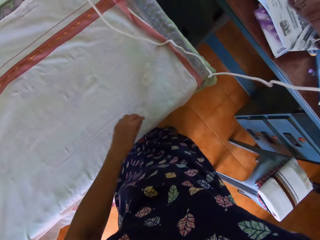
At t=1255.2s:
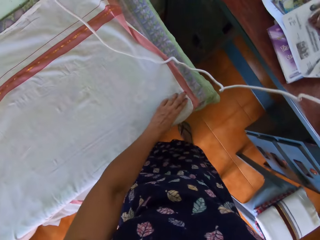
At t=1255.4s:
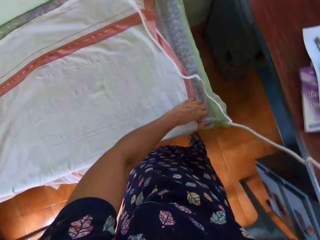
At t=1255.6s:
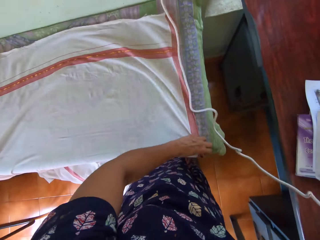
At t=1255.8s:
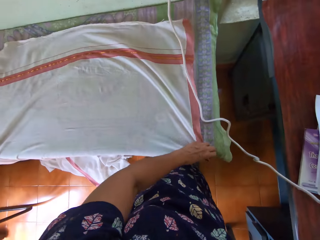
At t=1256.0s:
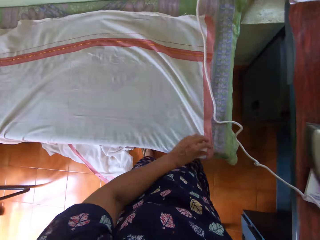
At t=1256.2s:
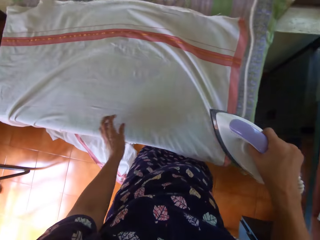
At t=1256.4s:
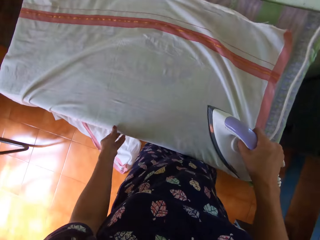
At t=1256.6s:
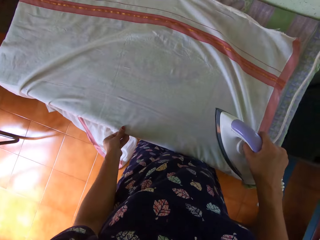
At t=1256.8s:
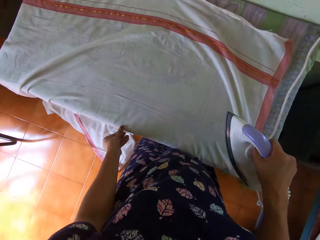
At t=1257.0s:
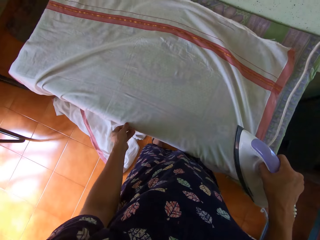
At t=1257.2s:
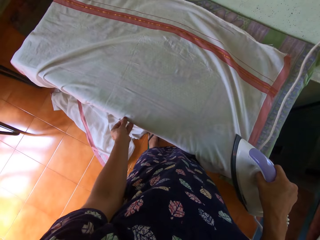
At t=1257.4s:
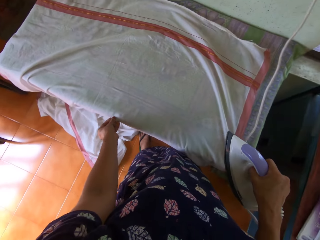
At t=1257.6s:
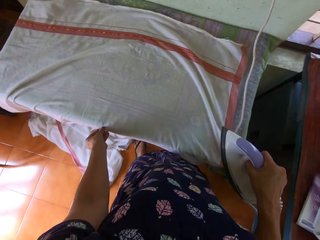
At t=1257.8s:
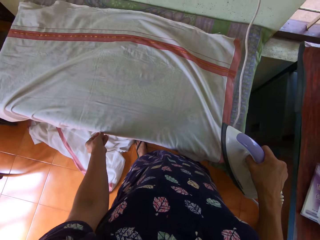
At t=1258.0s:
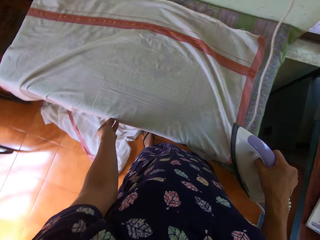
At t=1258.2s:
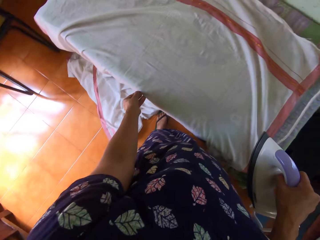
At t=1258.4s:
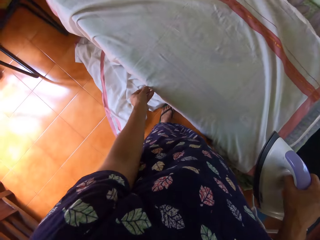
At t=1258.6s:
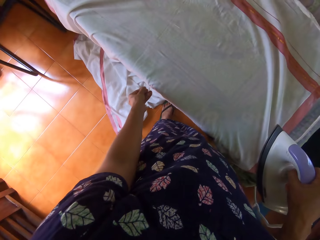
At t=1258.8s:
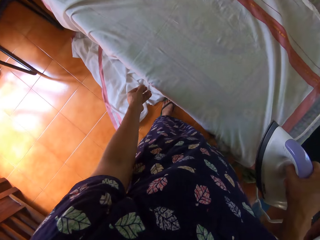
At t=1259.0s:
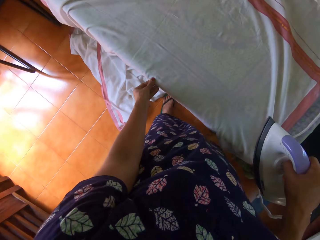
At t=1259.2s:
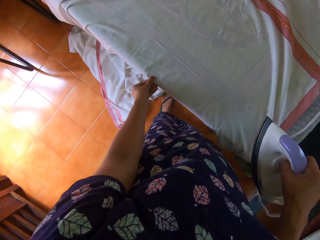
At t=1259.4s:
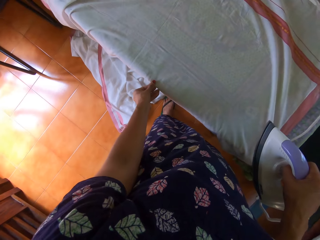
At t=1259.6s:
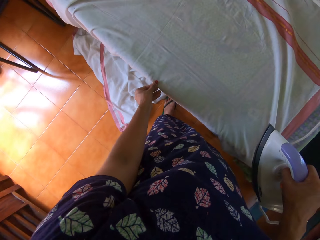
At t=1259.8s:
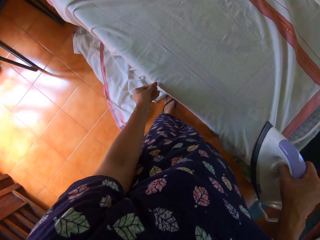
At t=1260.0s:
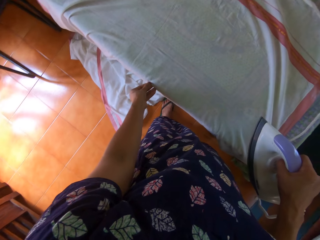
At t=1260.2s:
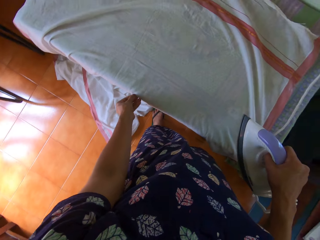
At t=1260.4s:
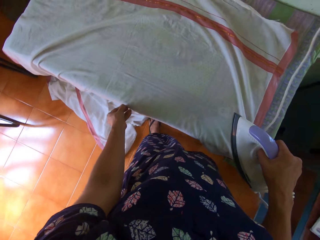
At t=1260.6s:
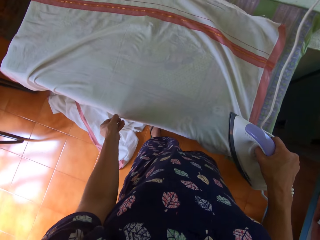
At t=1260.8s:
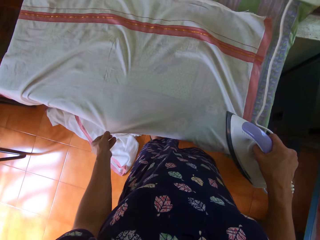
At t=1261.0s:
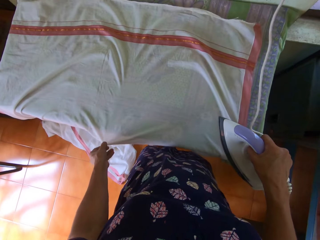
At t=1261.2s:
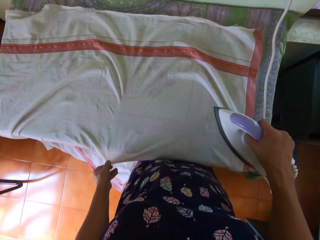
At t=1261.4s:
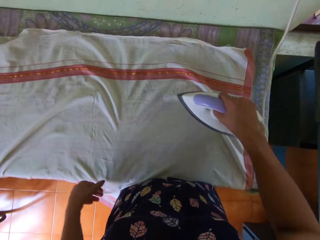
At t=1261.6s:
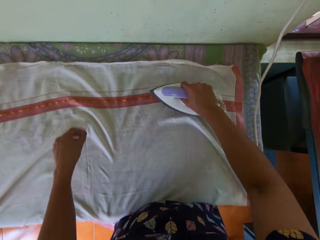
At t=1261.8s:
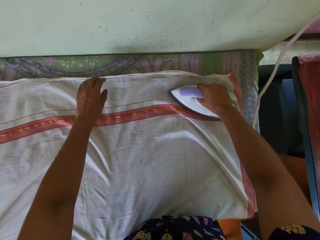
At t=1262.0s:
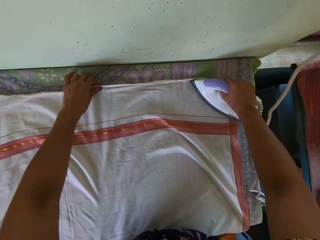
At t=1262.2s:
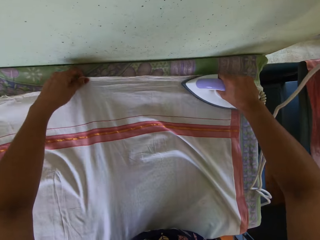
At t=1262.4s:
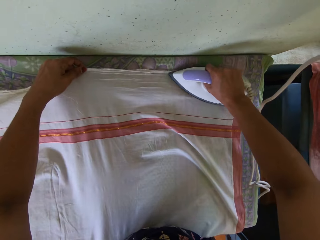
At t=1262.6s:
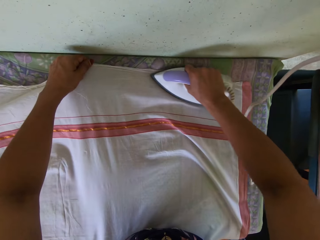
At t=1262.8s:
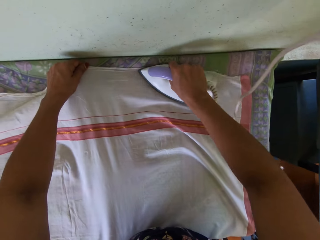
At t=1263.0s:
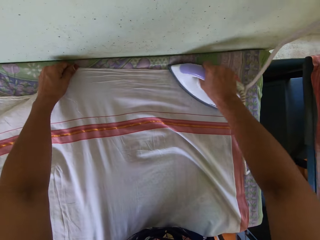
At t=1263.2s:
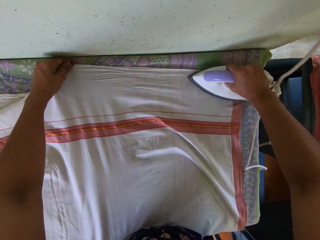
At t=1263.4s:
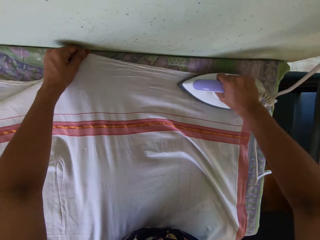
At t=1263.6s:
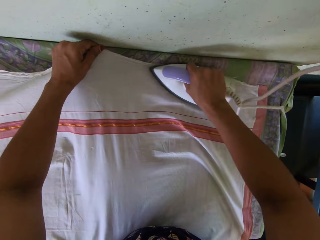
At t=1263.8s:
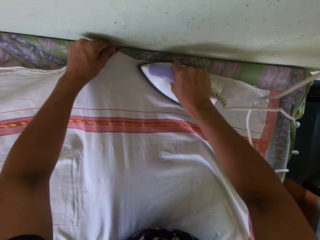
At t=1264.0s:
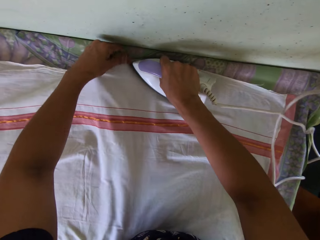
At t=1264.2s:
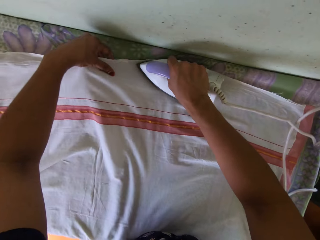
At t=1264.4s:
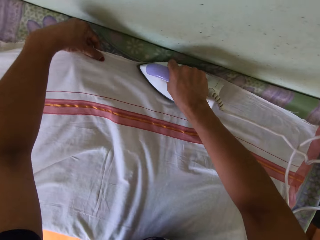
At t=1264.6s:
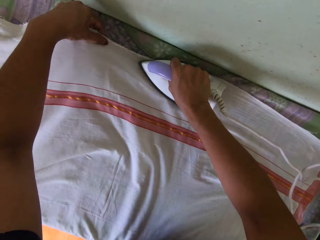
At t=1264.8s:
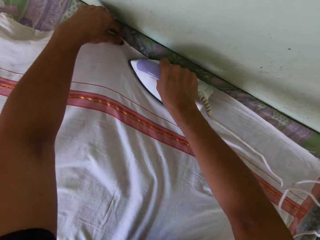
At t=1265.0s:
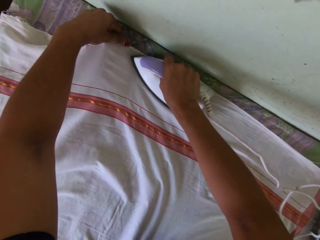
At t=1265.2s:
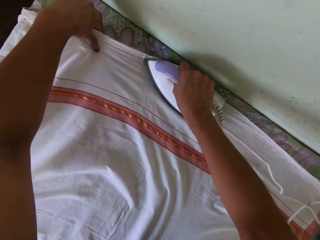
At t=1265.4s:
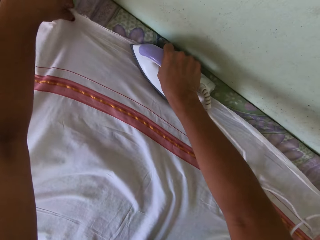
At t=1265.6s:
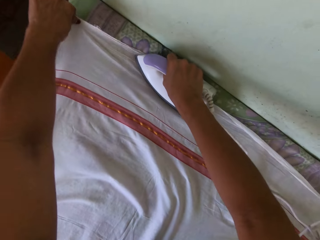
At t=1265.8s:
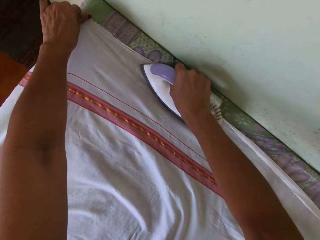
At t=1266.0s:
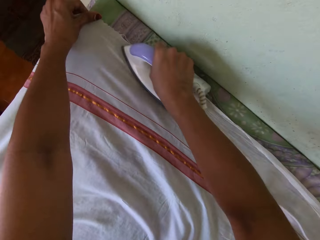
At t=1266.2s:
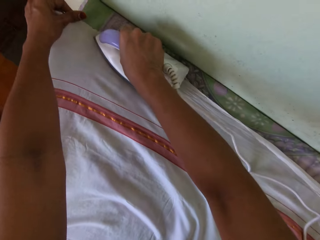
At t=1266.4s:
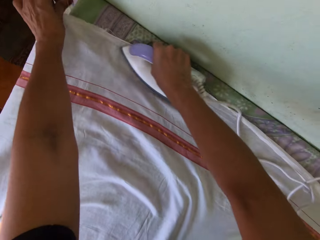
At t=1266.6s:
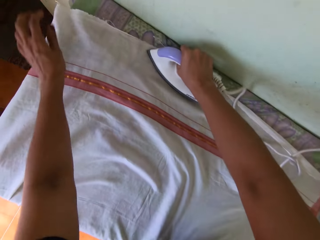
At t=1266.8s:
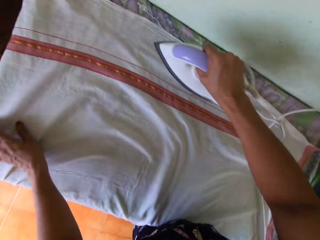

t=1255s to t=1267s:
The camera wearer straightens the piece of cloth on the table with her left hand. She irons the piece of cloth.

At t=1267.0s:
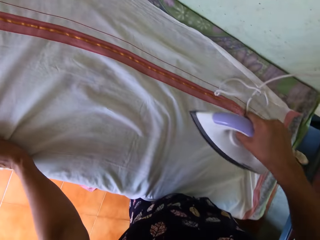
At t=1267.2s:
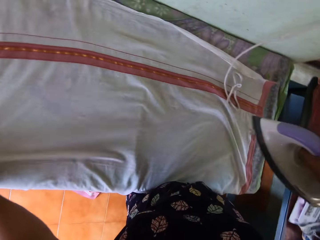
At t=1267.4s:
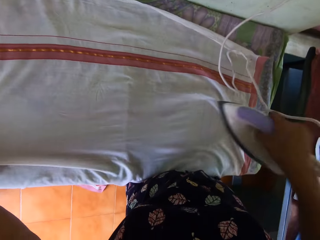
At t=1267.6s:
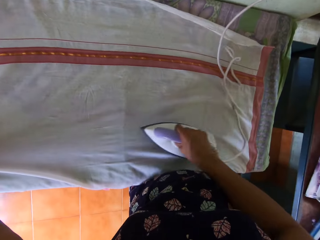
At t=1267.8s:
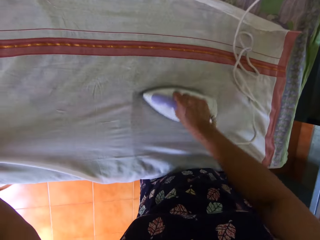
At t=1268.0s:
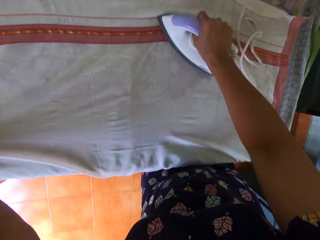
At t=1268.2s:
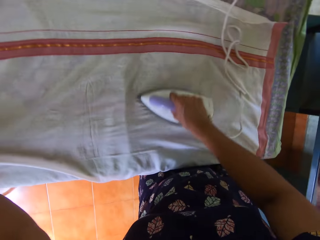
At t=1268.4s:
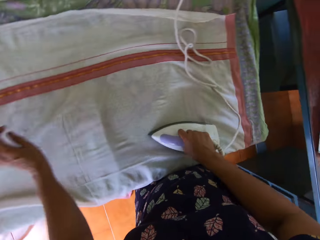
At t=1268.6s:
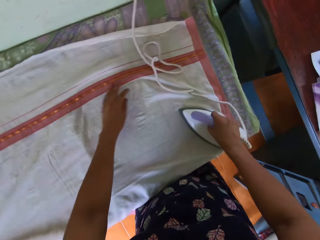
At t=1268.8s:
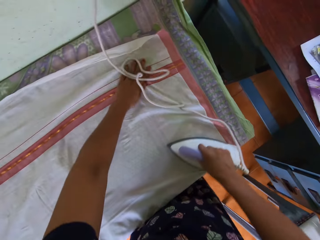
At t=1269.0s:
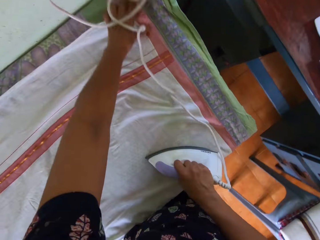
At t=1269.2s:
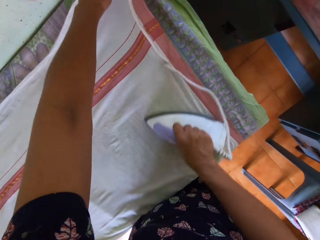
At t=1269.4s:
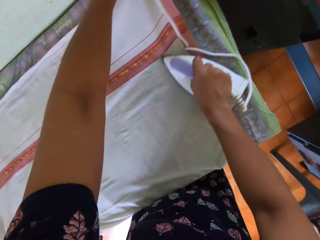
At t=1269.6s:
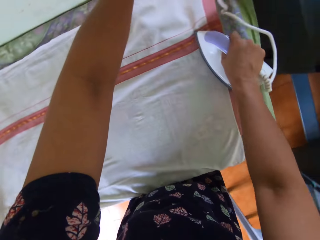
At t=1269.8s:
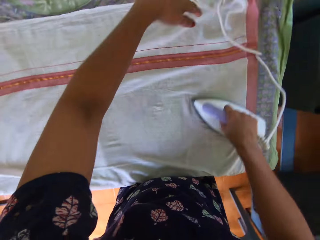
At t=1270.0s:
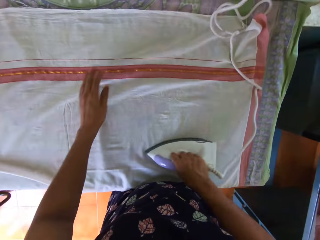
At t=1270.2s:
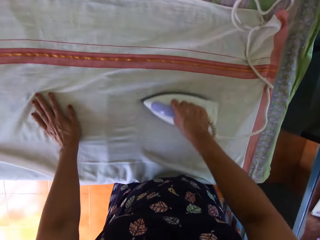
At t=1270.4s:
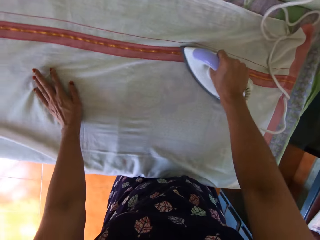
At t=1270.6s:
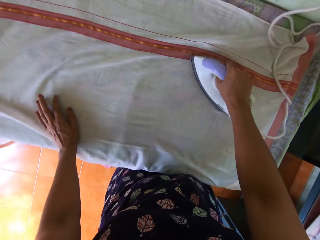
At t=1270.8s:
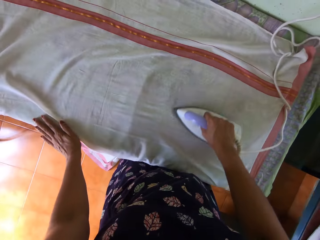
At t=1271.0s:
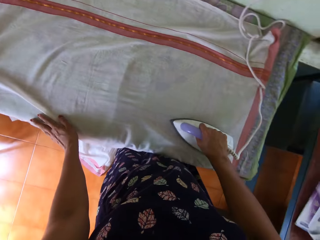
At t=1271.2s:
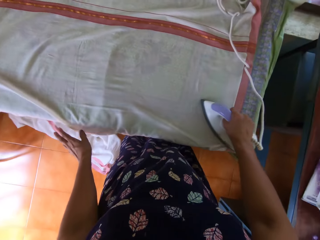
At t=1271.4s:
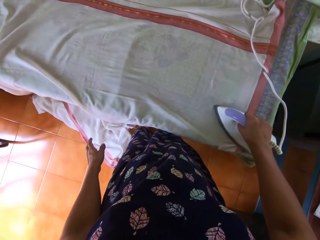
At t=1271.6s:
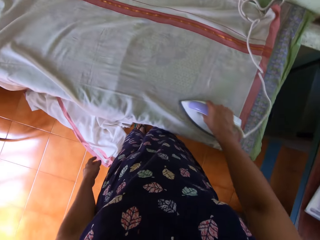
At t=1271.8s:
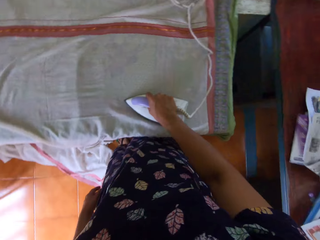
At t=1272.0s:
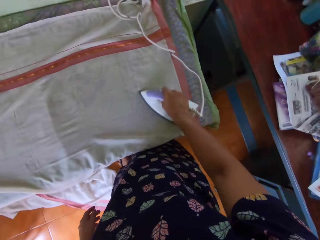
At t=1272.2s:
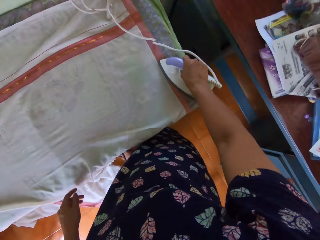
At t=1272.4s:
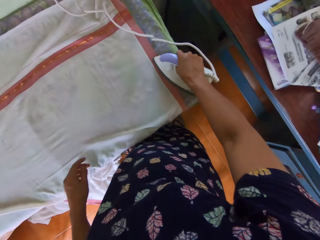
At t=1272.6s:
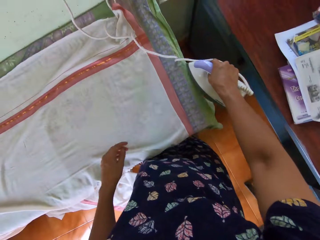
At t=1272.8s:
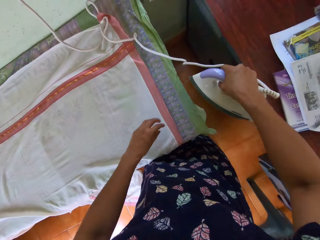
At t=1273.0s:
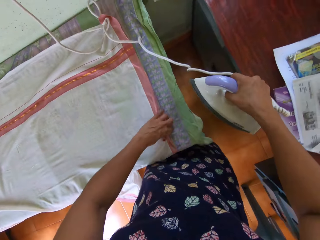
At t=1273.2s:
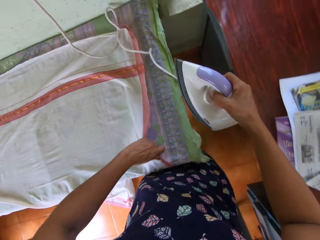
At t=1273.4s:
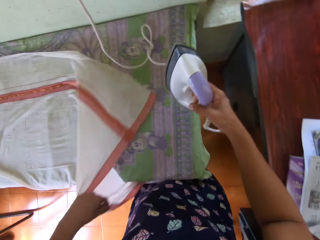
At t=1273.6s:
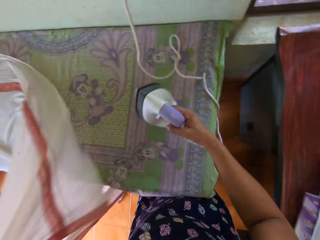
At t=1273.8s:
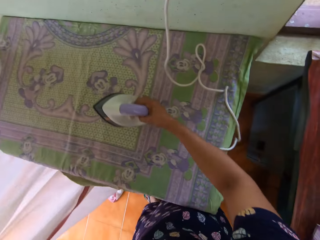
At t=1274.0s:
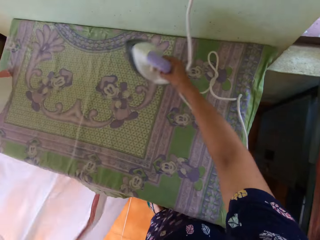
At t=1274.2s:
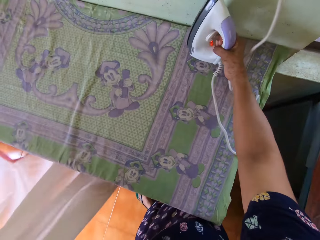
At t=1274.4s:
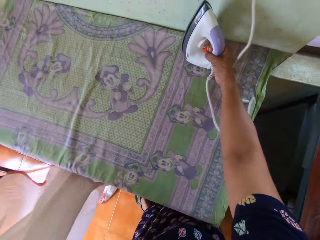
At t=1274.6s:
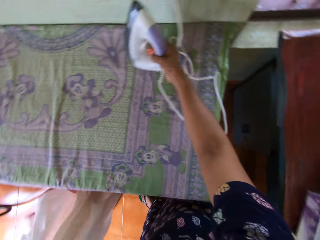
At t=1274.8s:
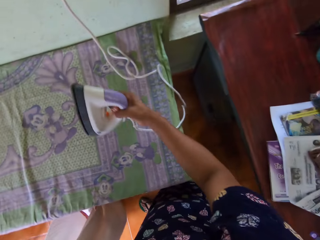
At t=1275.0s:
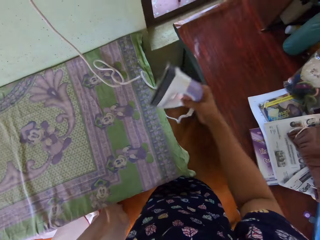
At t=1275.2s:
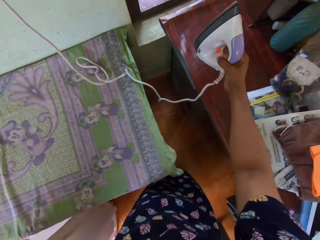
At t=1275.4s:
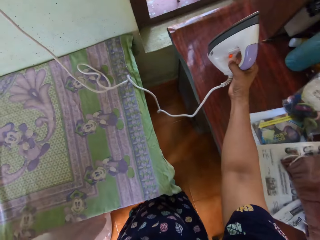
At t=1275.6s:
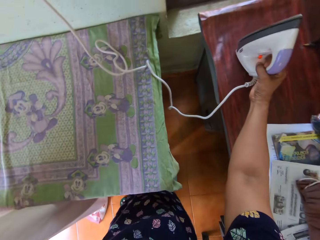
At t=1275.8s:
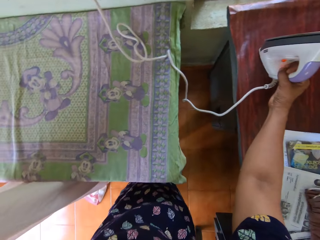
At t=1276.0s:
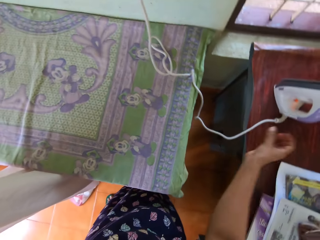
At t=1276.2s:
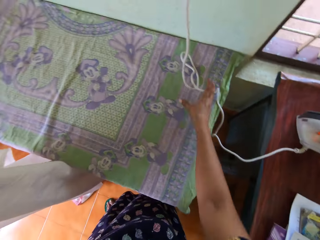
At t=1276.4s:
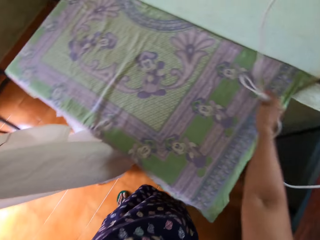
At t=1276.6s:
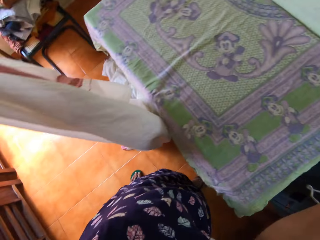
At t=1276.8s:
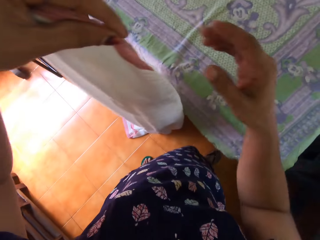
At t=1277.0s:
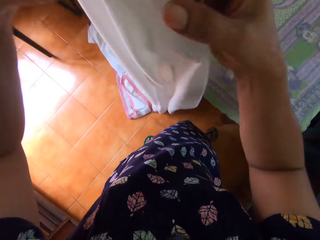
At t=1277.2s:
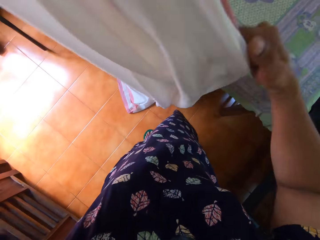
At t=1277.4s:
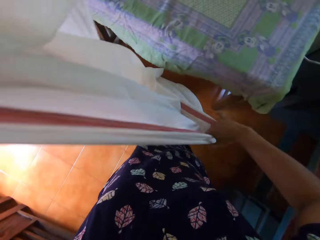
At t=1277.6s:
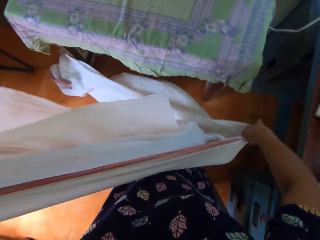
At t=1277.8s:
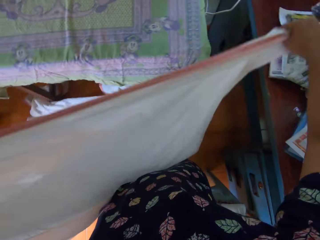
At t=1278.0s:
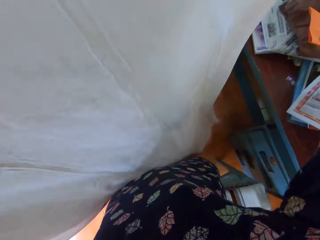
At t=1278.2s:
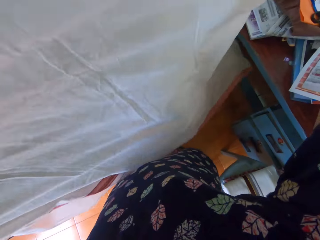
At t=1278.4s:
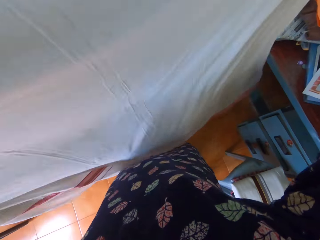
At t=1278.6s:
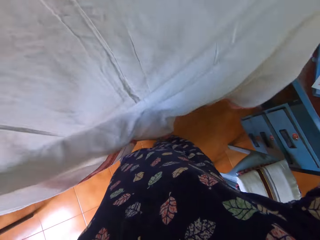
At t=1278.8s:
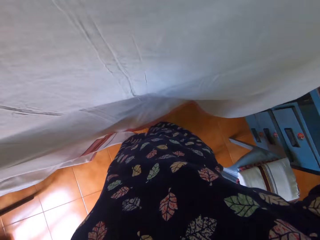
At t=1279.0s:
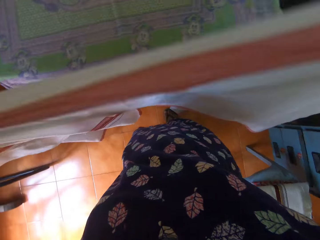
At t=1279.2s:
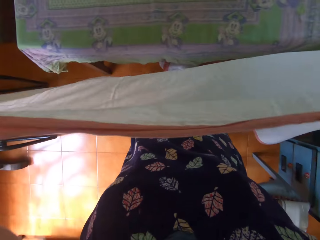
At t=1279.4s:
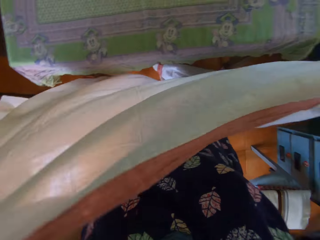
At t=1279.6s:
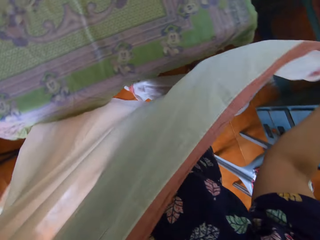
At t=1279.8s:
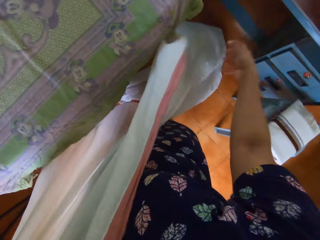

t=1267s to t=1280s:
The camera wearer starts to sing. She places the pressing iron on another table with her right hand. She touches the power cord of the pressing iron with her right hand. She holds the piece of cloth with her left hand. She straightens the piece of cloth with both hands. She overturns the fabric.
